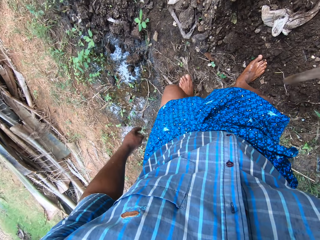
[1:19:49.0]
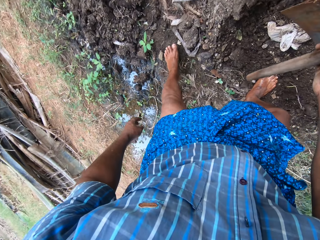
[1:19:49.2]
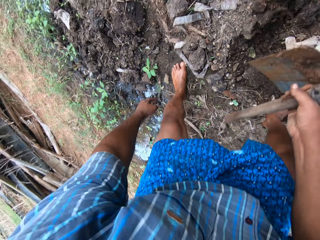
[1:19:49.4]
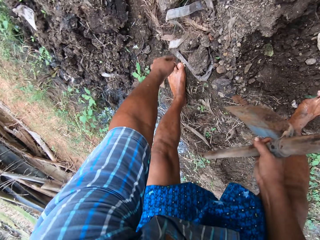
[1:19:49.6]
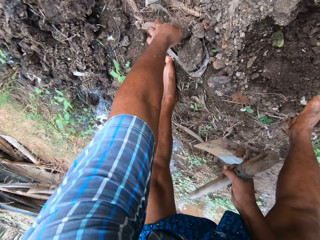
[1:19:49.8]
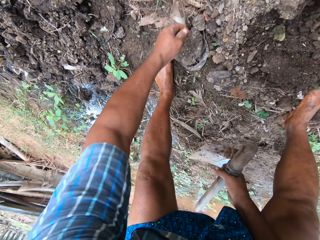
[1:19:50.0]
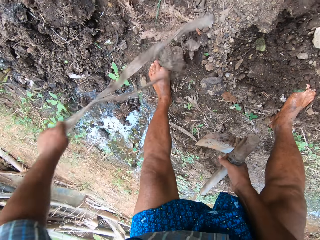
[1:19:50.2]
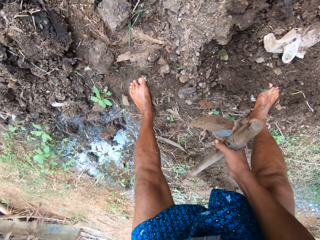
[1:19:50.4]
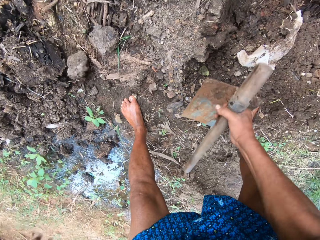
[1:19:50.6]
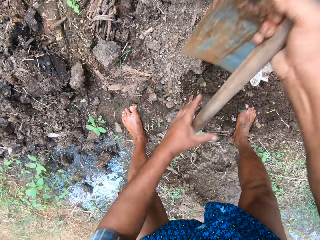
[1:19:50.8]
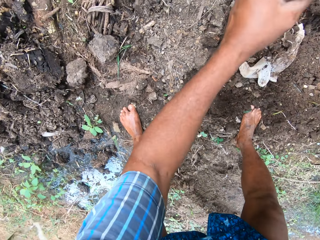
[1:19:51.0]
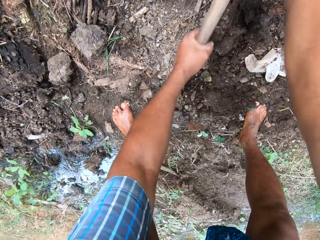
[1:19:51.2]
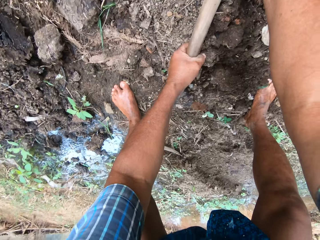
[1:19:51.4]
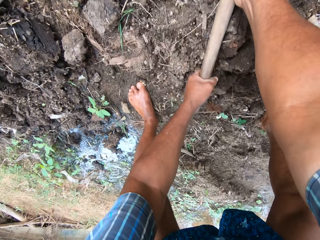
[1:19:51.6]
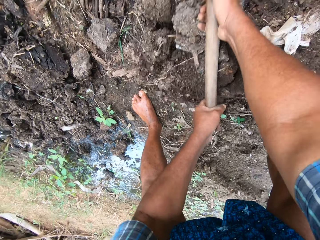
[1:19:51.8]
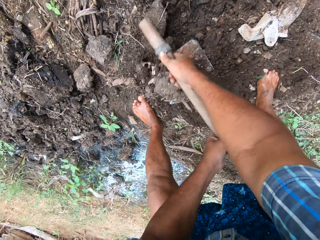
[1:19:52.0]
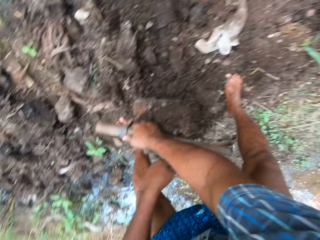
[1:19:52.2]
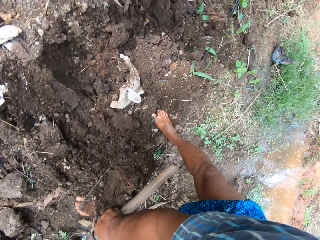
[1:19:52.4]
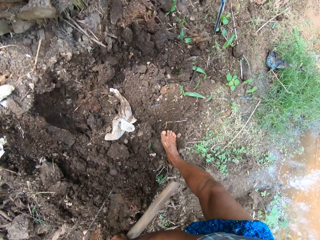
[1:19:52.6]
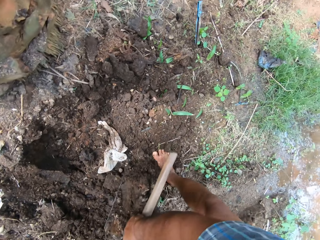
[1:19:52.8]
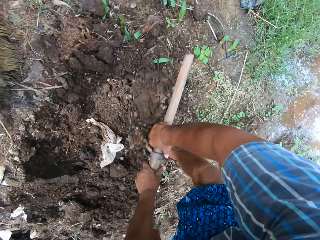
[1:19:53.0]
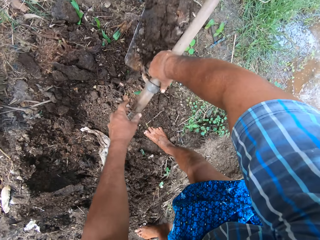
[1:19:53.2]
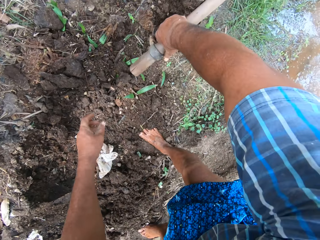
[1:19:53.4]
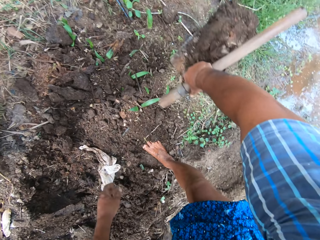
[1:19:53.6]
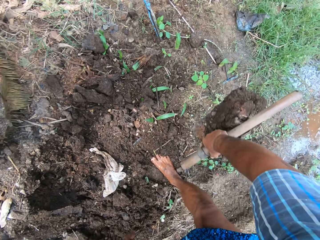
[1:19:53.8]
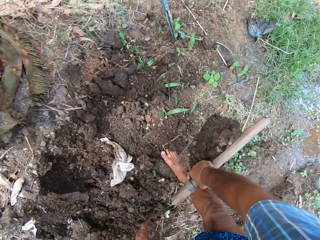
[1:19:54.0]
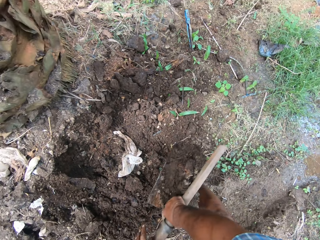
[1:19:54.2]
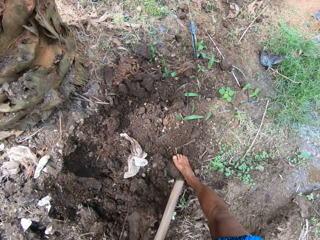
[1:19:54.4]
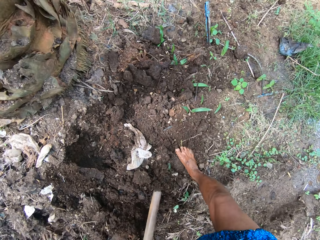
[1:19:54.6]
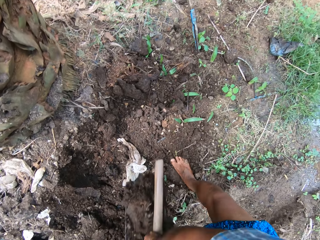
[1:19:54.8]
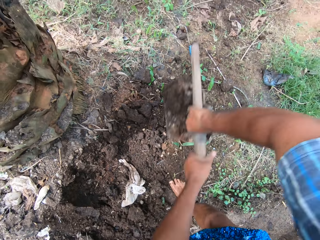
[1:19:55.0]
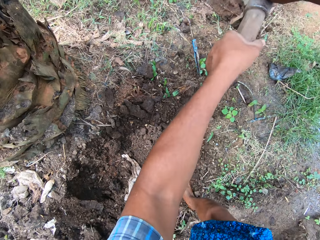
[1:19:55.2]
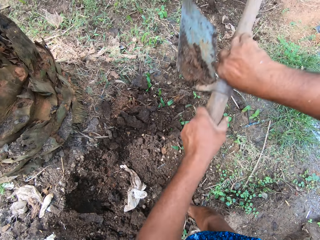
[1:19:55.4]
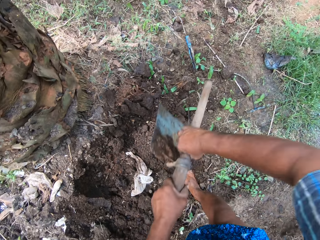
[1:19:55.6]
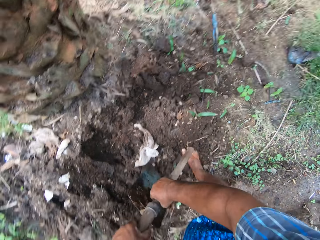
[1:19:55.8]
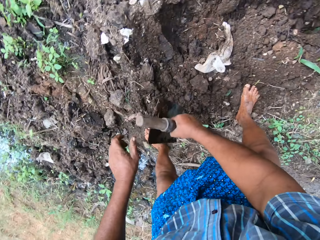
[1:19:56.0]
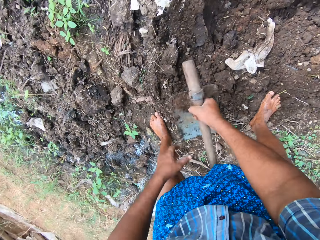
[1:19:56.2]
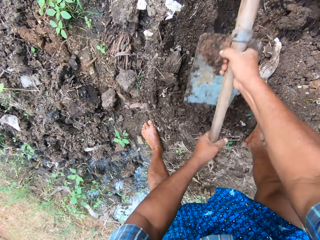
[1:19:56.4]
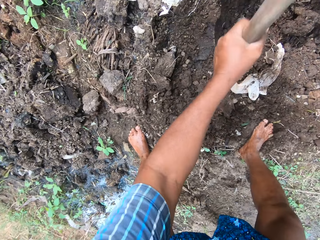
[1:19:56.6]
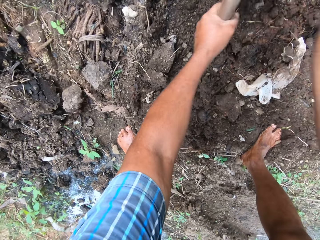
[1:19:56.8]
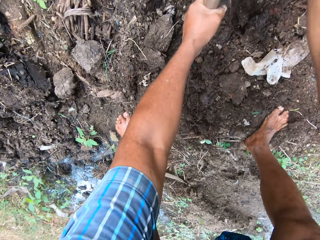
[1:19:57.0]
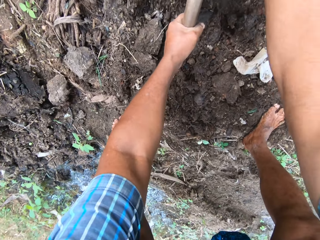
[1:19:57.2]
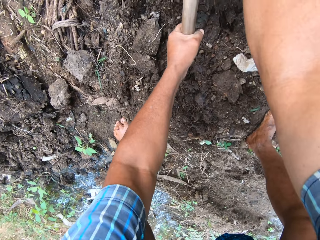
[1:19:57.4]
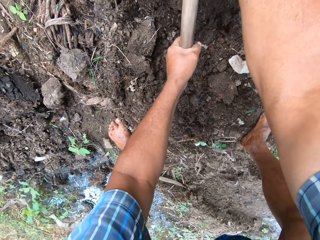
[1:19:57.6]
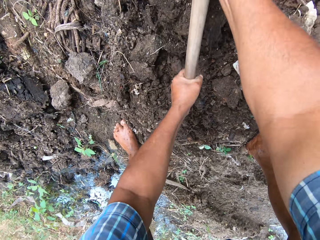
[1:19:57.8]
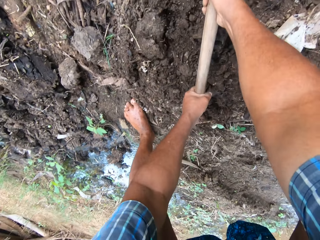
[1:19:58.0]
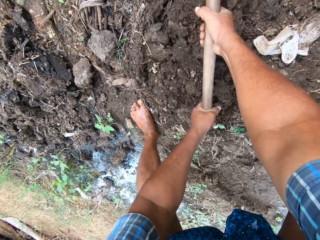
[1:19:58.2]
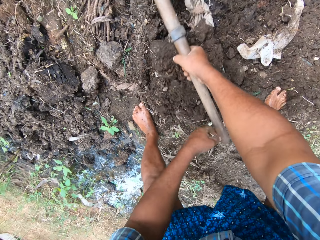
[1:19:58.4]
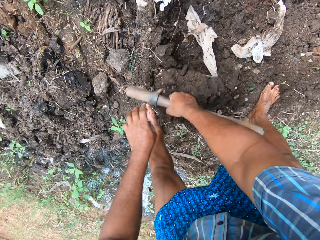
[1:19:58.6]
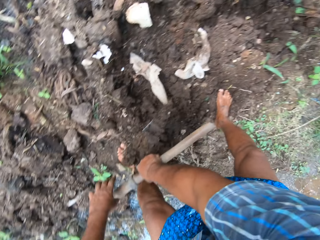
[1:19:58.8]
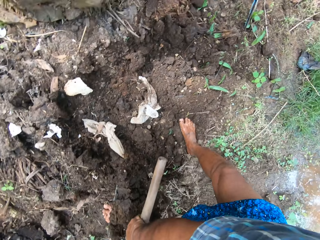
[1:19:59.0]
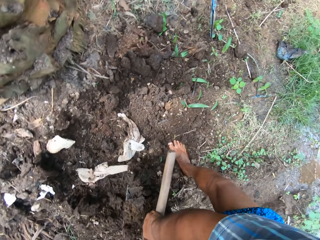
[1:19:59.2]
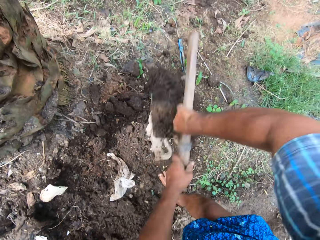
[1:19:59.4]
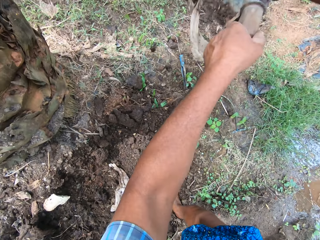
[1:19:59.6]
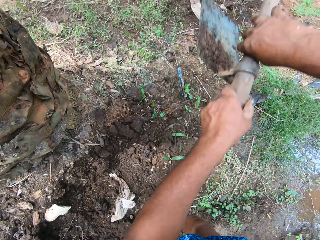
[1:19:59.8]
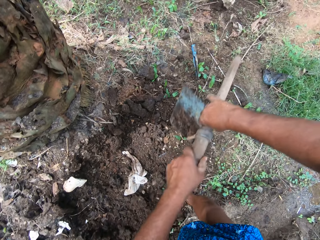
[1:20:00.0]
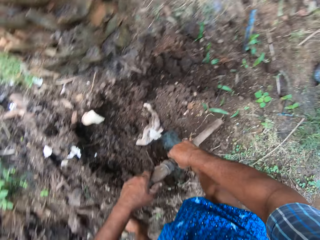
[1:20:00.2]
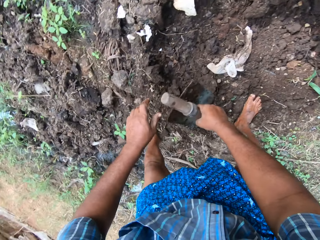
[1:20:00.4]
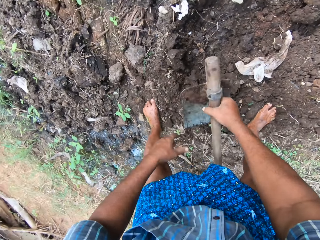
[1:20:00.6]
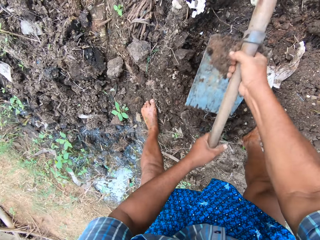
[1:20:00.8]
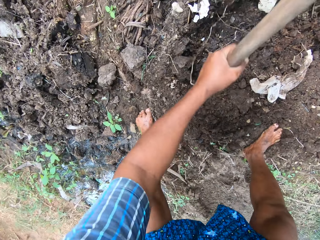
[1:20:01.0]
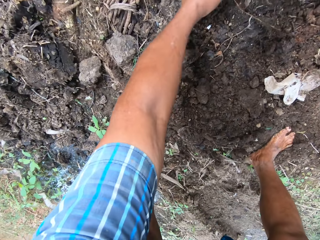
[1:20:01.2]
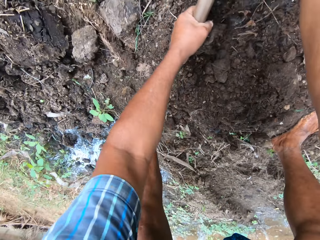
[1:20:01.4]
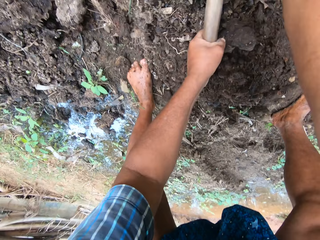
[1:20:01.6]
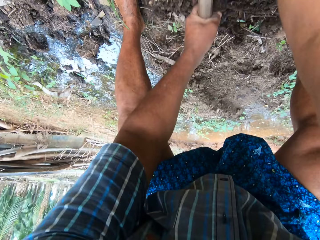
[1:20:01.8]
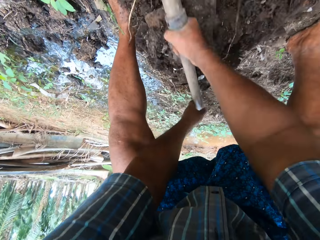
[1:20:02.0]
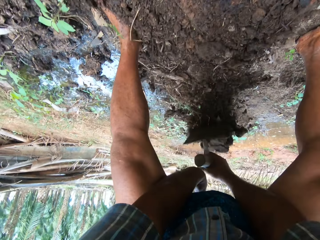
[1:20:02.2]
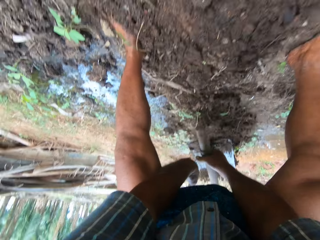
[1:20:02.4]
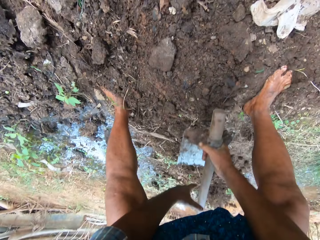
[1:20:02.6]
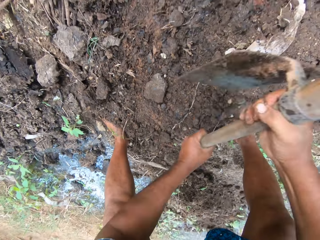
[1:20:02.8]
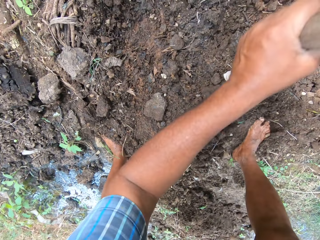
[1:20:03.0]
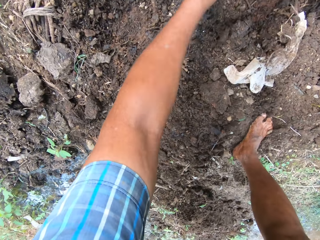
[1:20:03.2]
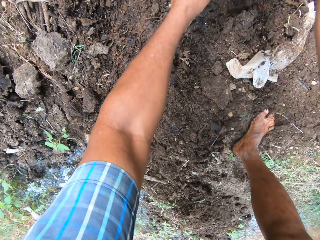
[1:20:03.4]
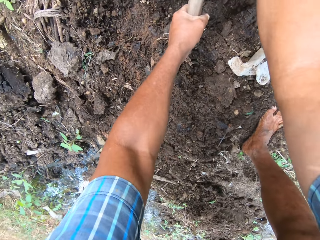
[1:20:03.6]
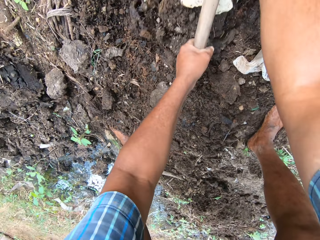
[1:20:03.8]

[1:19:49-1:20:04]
The camera wearer bends down. He moves a tape on the floor with his left hand. He pulls a rope, throws the rope, and scoops the soil. He digs the ground with the hoe in his hands. He holds the hoe full of soil. He pours the soil. He plows the soil. He pours the soil. He plows the soil.

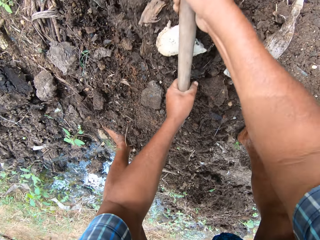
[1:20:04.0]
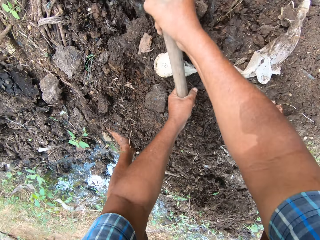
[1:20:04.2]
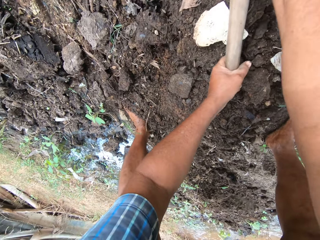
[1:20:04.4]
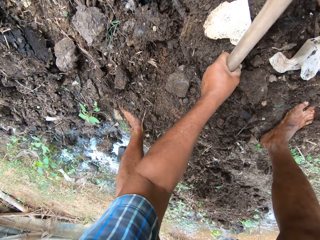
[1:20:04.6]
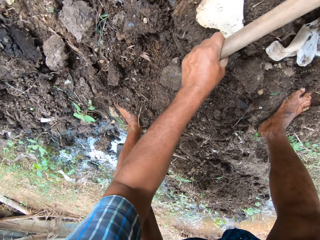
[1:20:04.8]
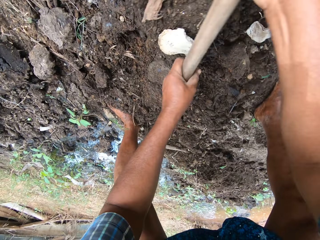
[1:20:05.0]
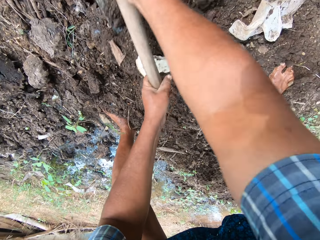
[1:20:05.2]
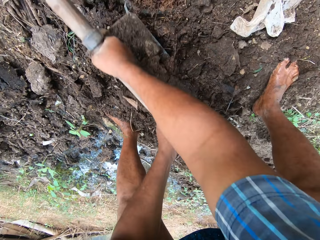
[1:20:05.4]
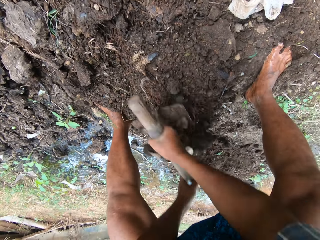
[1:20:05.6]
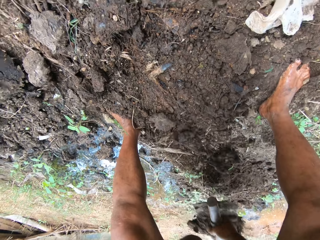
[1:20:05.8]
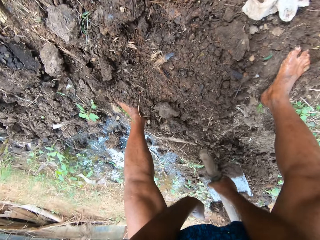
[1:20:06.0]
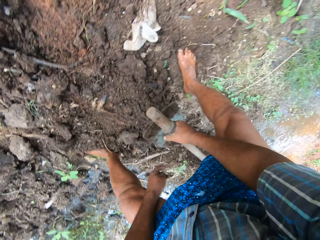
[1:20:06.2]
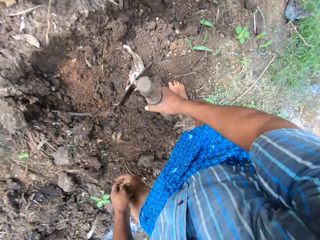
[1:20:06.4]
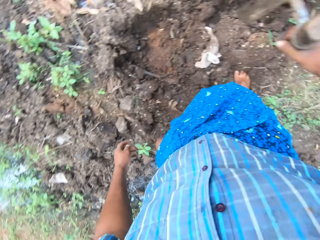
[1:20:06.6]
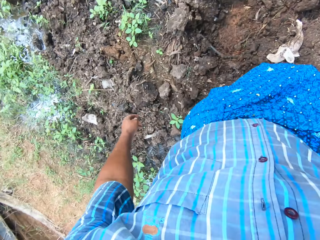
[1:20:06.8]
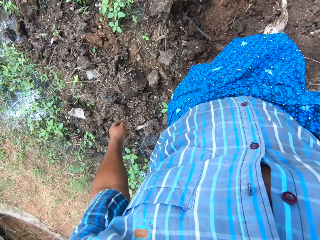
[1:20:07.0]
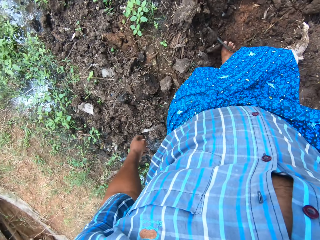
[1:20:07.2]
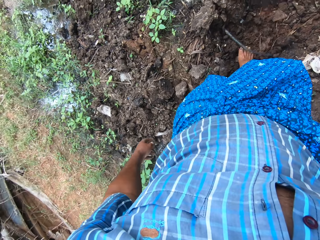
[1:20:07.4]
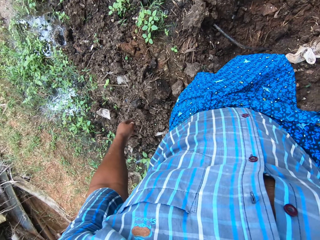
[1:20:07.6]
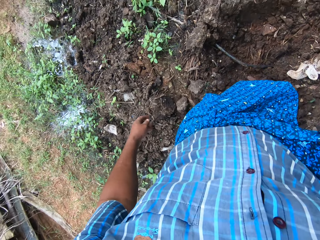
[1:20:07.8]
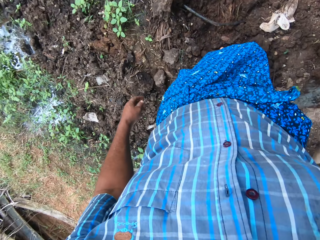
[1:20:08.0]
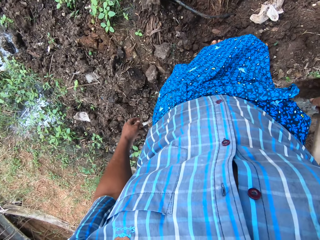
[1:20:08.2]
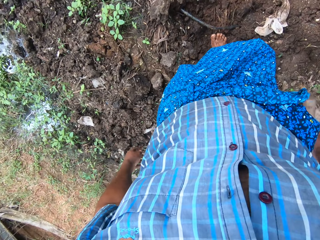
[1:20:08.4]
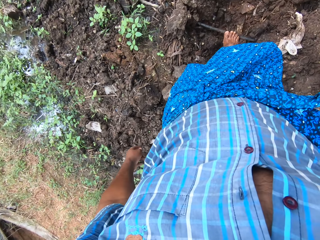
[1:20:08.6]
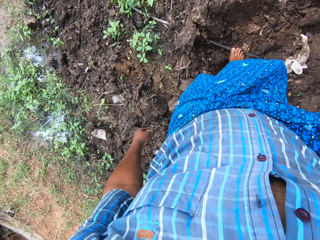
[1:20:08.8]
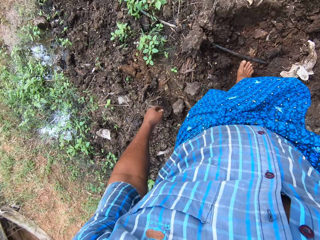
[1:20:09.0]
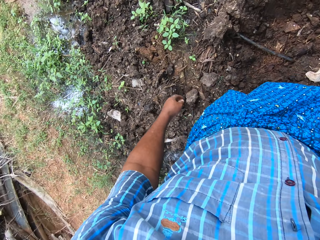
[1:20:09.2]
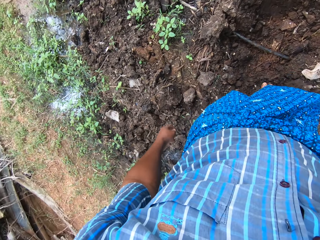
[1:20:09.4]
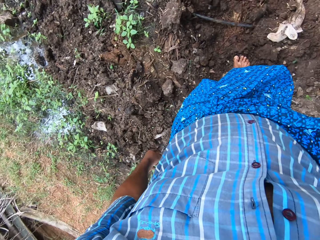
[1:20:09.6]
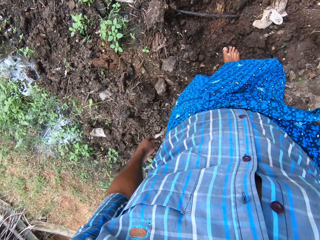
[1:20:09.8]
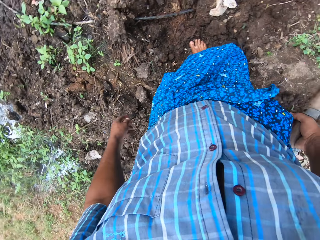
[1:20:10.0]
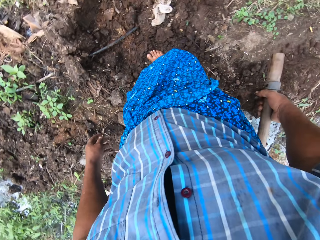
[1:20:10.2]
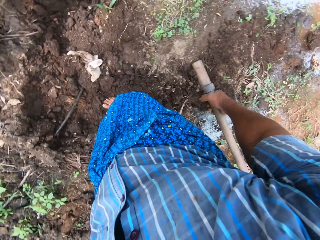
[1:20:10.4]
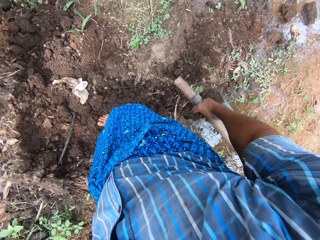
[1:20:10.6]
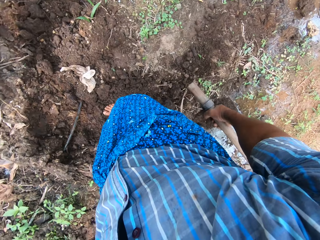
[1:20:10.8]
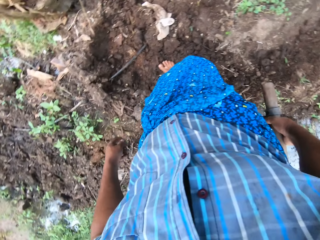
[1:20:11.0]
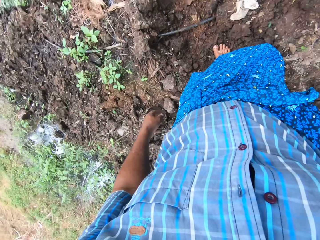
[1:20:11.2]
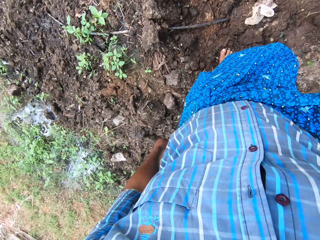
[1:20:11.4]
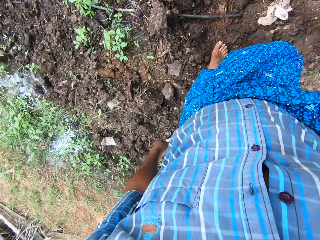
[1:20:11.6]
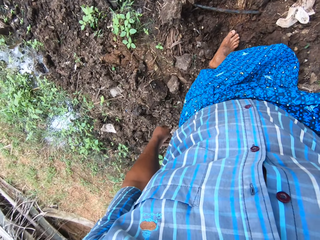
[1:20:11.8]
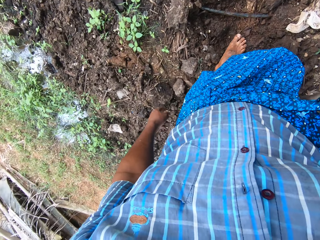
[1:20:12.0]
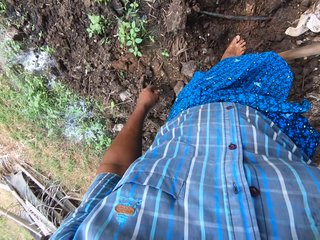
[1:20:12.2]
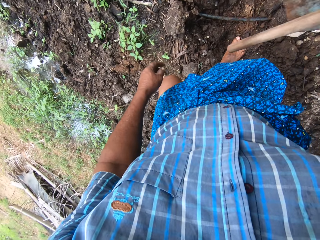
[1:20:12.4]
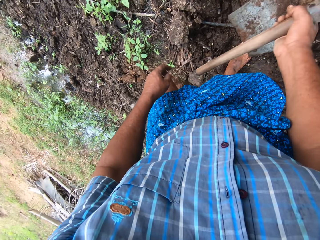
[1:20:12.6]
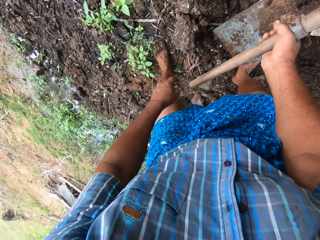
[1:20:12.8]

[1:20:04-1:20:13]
The camera wearer stands up. They look around.
